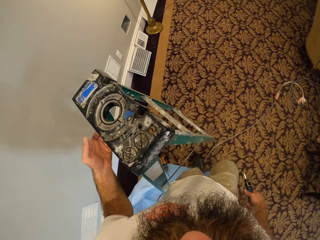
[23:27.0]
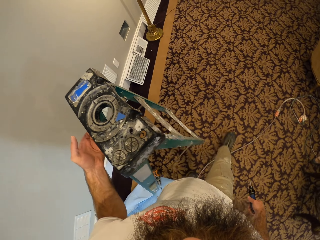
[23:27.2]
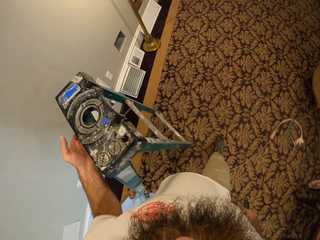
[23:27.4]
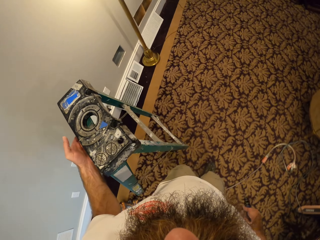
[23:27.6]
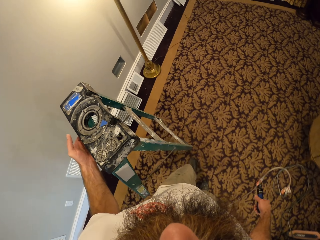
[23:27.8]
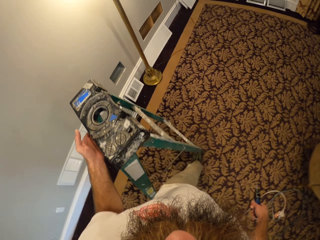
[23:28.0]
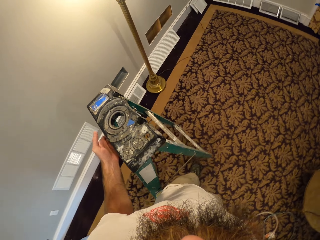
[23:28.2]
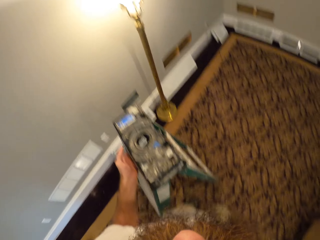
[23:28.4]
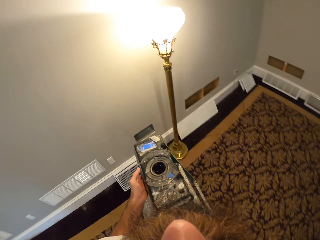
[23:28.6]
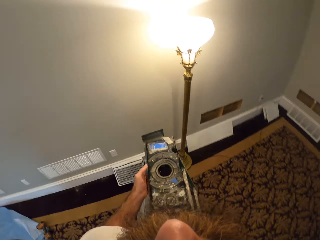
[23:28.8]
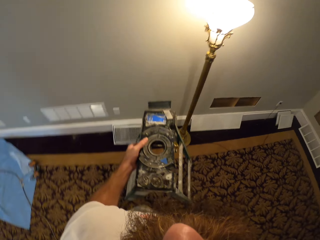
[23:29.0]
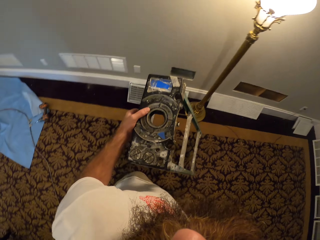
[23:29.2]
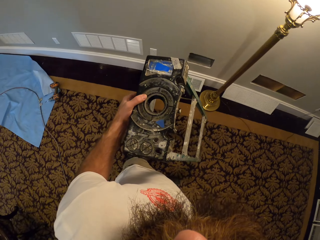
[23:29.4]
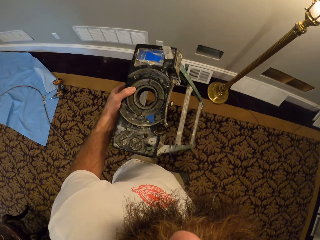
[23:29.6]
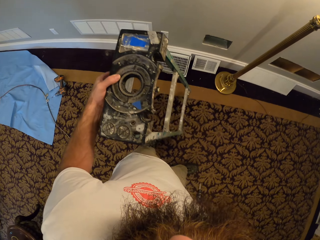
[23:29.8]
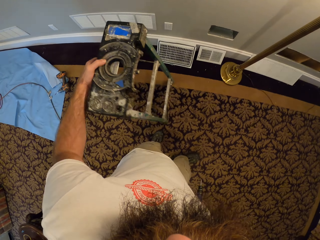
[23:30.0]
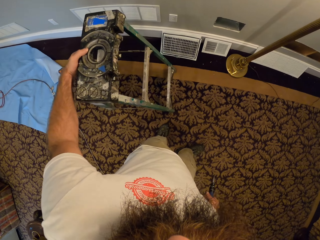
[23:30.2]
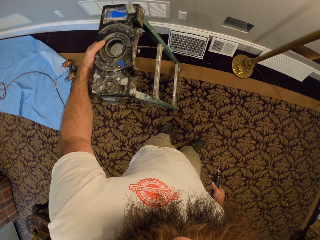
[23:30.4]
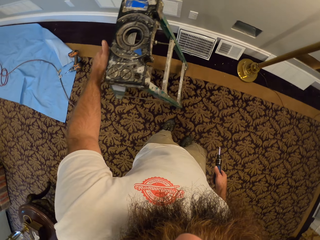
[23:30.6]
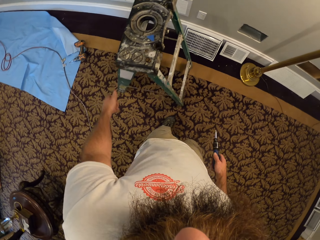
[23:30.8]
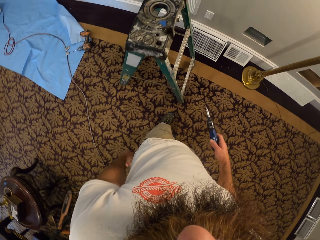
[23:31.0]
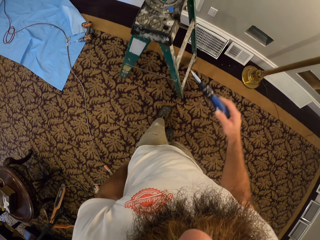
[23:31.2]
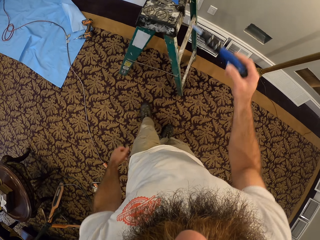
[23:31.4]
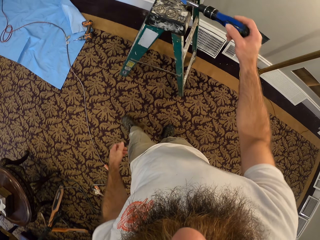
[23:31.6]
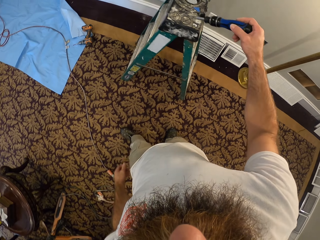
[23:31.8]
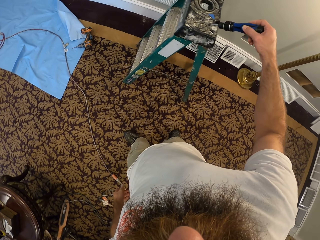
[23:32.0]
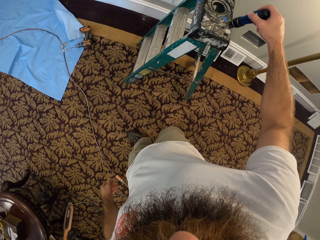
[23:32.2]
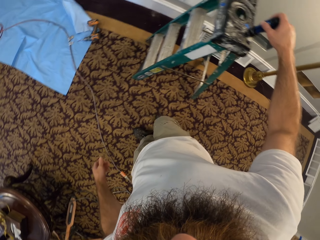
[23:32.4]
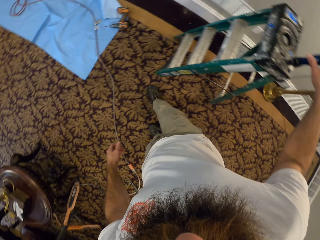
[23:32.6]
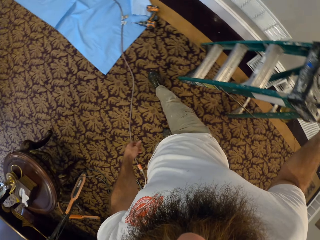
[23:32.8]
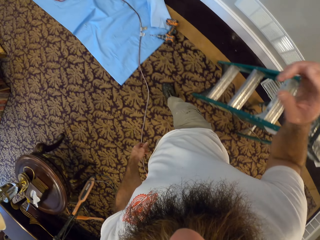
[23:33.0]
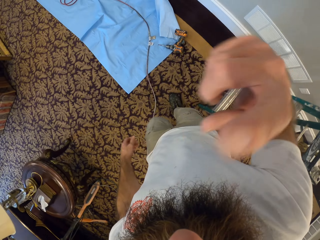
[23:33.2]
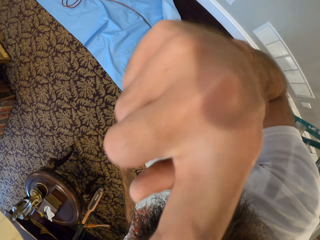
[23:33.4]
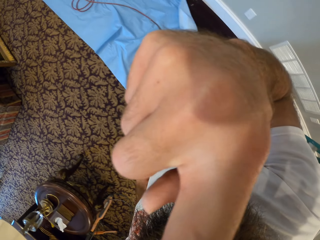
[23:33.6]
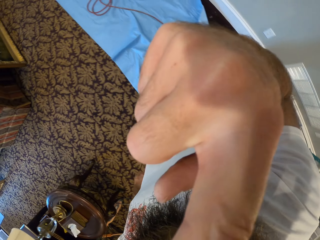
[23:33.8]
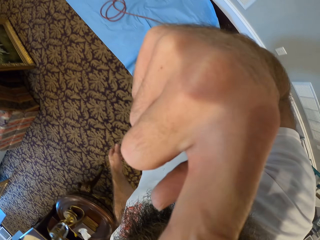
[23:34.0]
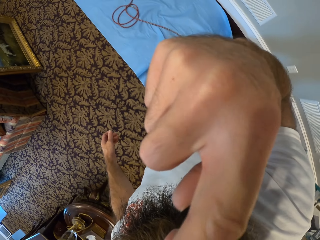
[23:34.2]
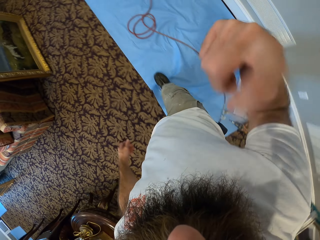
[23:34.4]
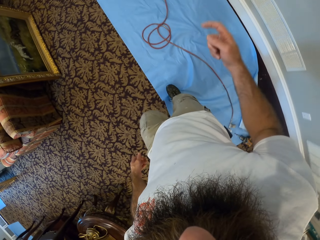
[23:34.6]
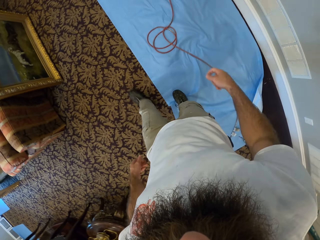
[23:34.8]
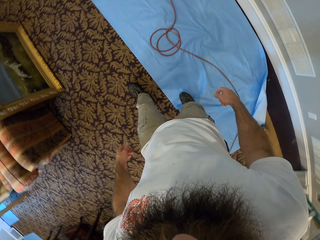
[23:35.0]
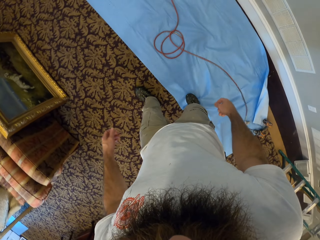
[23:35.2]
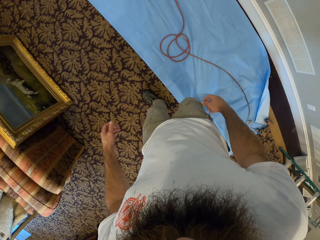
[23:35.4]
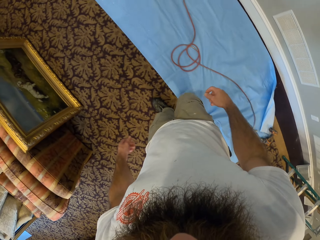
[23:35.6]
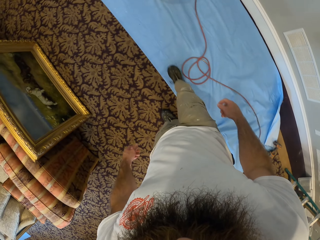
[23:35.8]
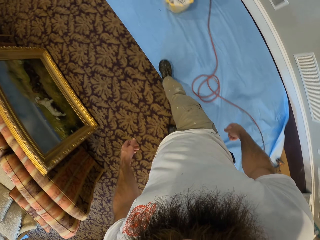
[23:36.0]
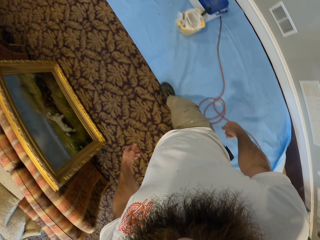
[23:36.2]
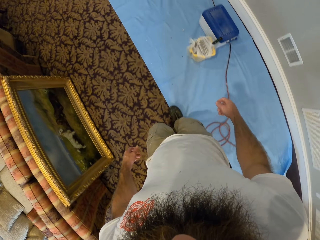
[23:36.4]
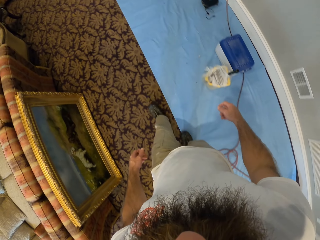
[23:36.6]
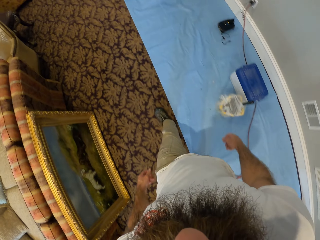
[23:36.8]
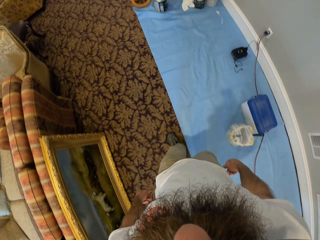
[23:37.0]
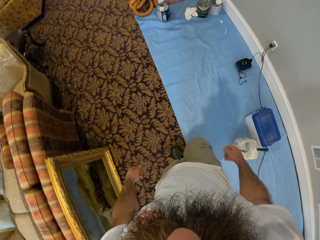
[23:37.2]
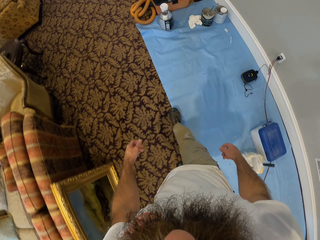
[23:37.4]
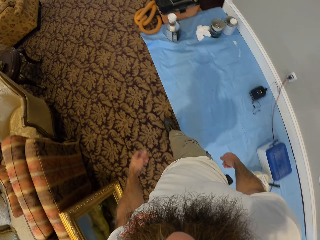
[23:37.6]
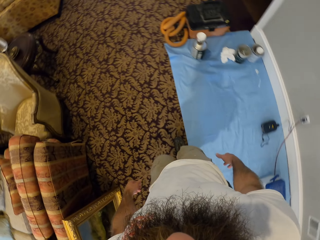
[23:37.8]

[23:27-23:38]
The camera wearer walks around. He places the ladder in his left hand on the ground. He places the screwdriver in his right hand on the ladder. He raises his right hand to his face. He lowers his right hand from his face.

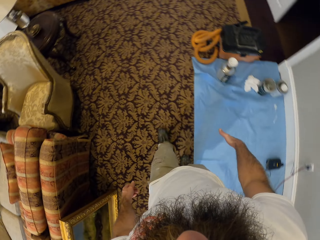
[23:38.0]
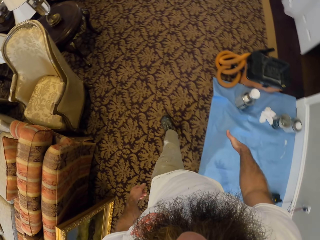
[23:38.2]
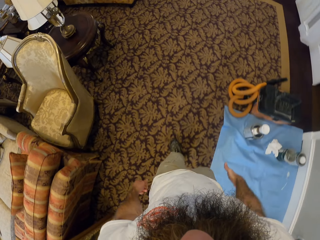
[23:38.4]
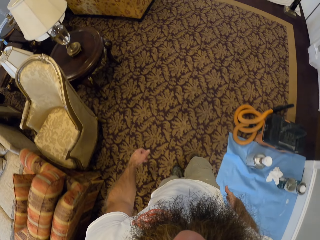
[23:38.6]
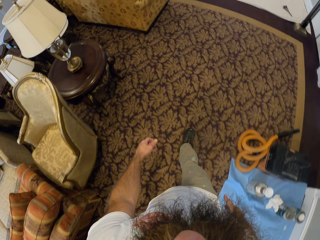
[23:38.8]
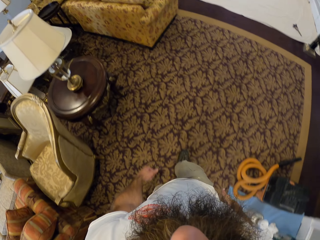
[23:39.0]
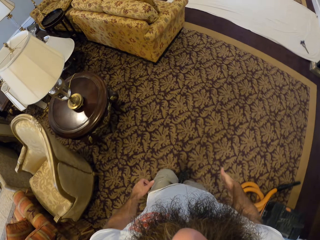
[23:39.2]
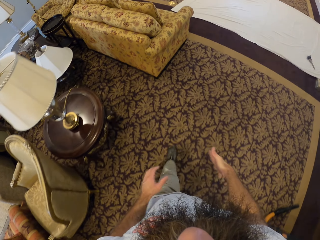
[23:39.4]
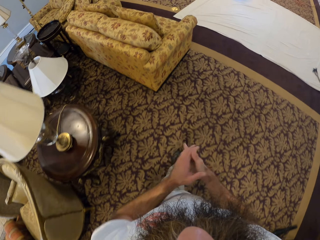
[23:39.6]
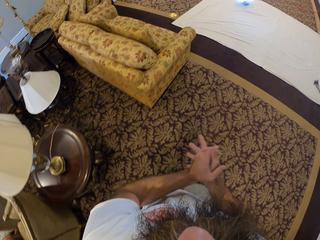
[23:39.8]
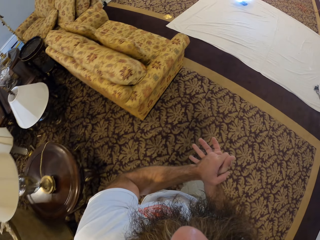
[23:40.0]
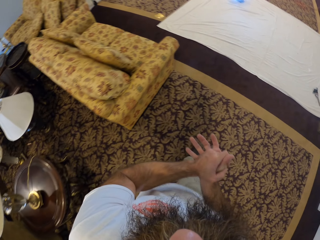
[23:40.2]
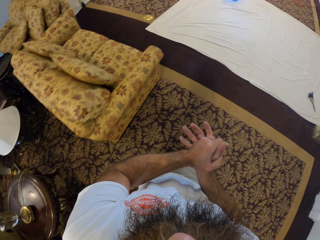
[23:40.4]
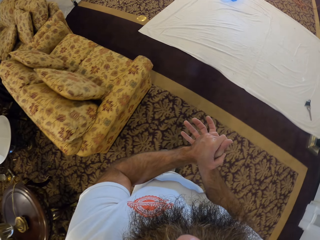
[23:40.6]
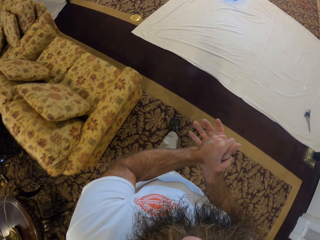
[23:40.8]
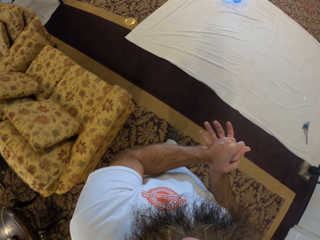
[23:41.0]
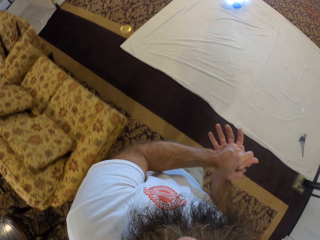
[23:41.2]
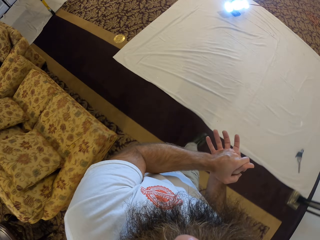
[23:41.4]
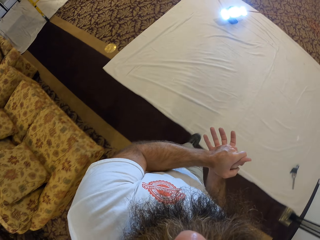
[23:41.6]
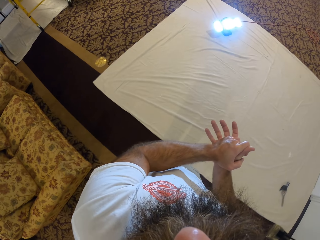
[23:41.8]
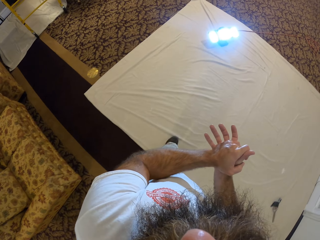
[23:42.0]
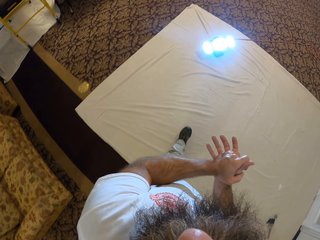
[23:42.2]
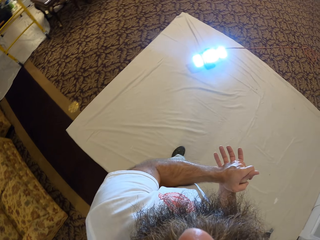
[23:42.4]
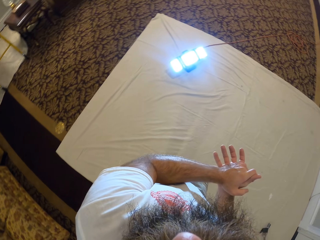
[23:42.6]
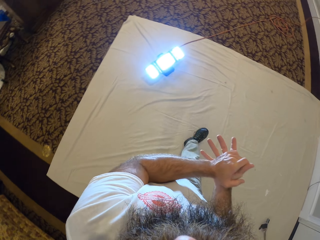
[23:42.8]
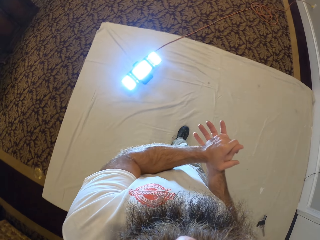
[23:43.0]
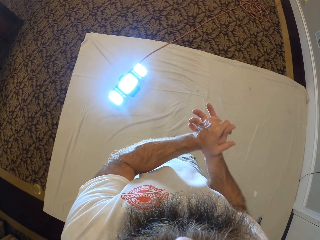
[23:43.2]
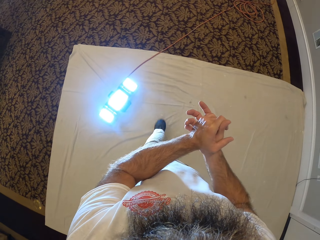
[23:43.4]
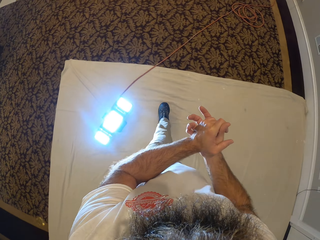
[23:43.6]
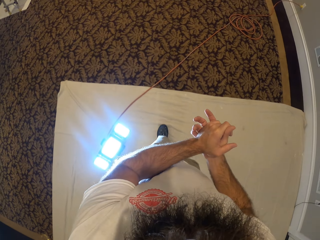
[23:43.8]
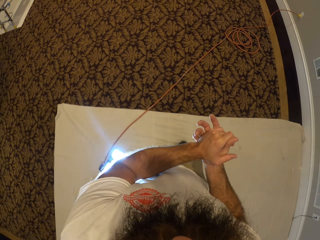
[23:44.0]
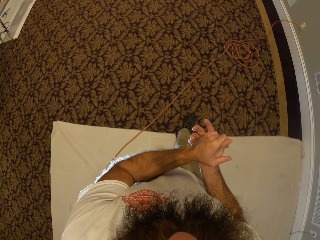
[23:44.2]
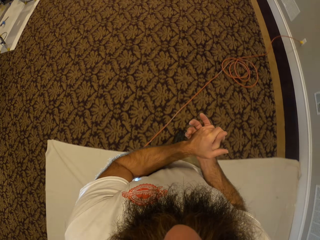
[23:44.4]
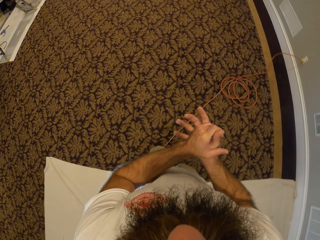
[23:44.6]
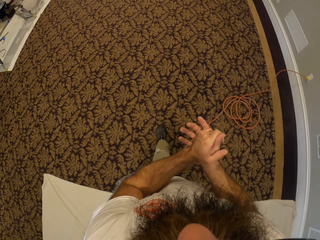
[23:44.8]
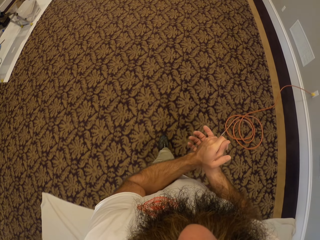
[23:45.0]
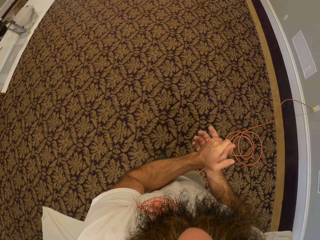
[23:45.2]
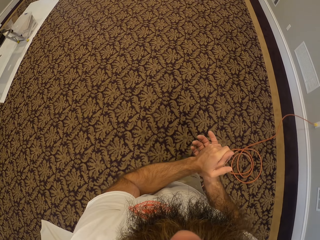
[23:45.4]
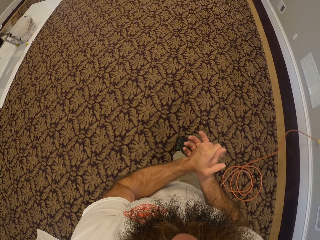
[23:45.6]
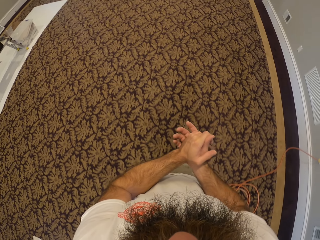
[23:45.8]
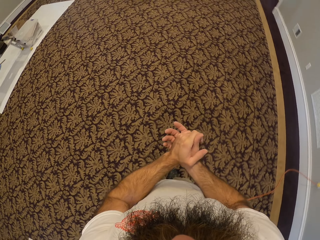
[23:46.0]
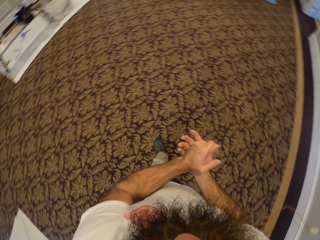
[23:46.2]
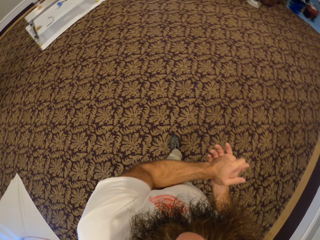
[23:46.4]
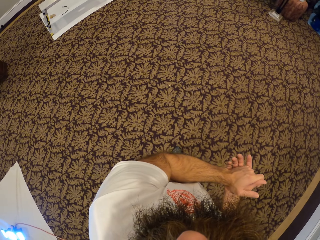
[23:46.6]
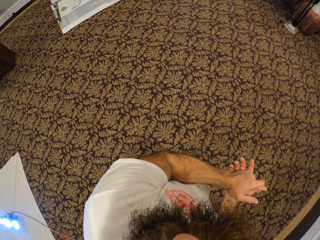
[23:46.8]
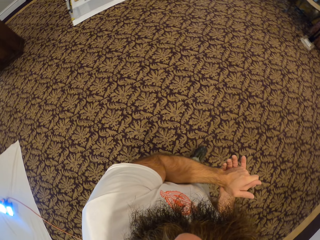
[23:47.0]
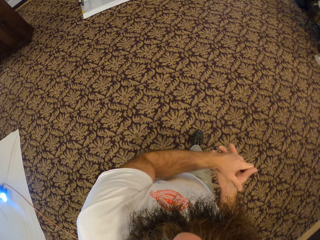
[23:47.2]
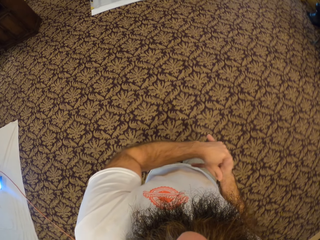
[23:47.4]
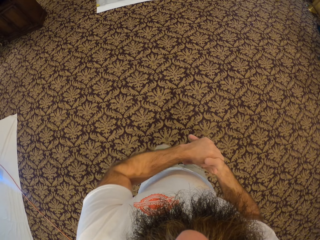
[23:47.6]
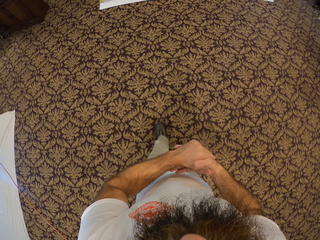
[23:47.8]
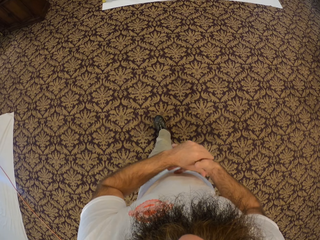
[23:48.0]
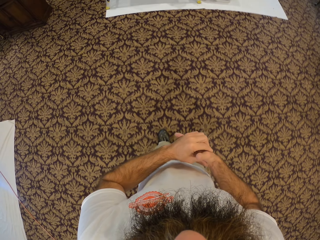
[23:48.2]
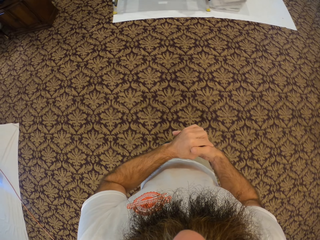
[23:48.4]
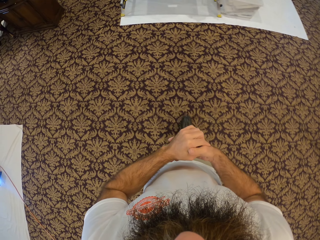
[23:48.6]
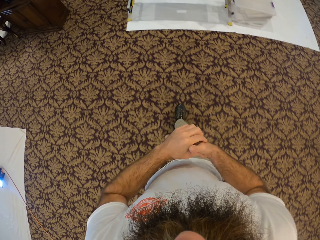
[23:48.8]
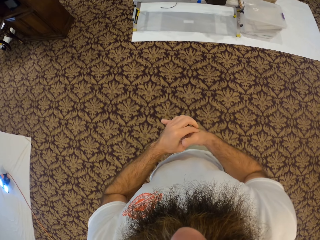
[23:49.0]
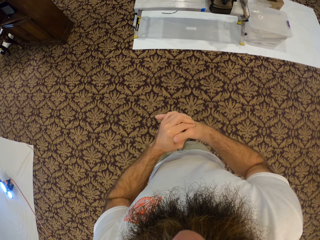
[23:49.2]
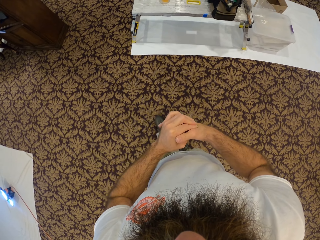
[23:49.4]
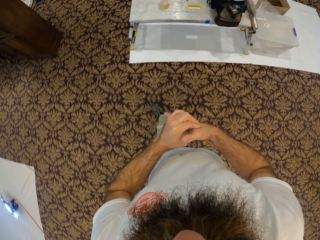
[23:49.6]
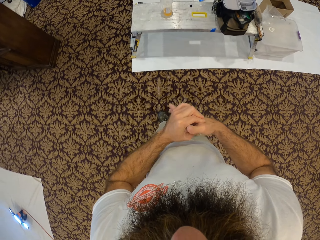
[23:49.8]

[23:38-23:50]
The camera wearer stretches his left hand with his right hand.
